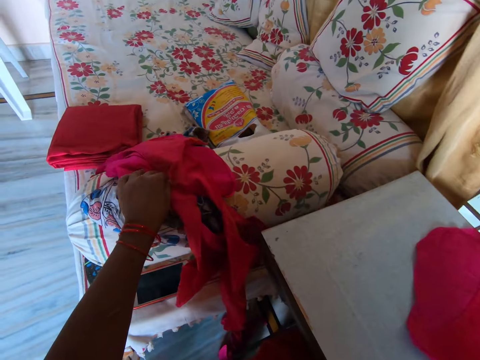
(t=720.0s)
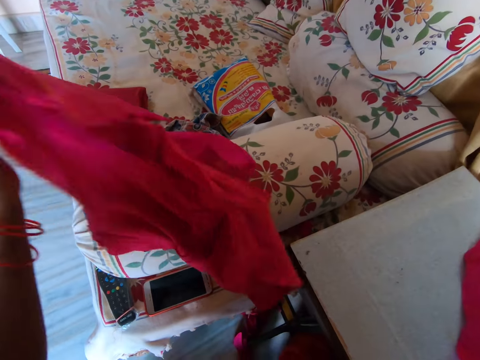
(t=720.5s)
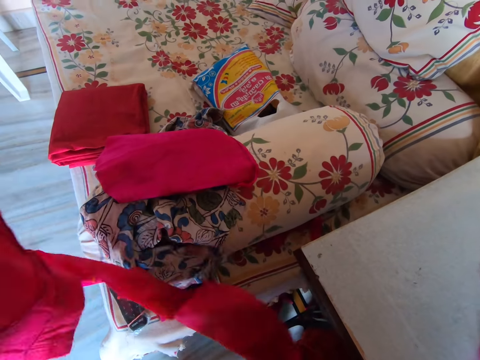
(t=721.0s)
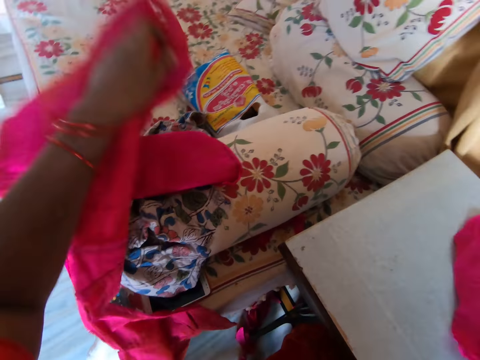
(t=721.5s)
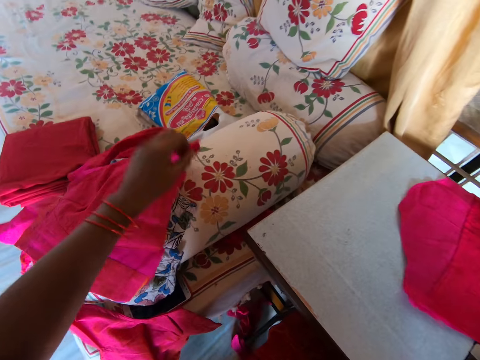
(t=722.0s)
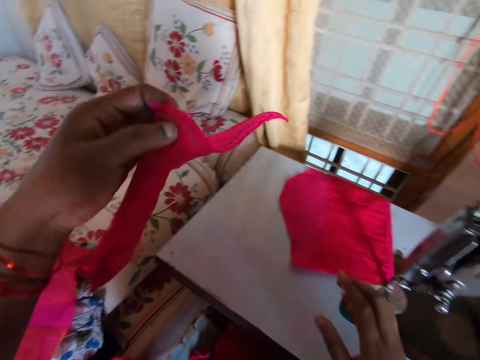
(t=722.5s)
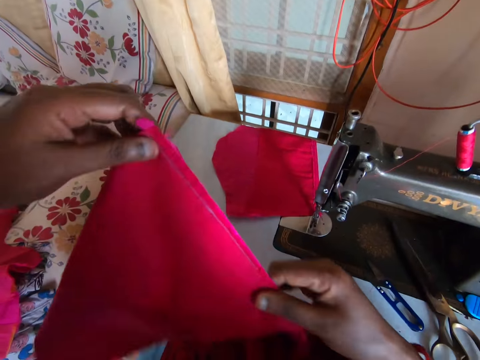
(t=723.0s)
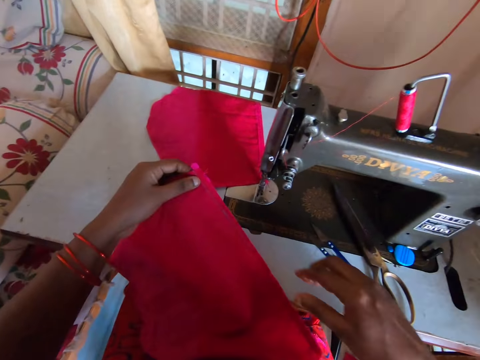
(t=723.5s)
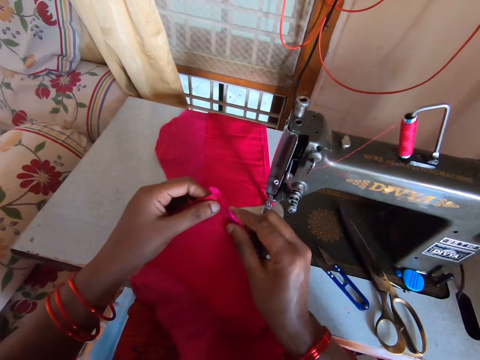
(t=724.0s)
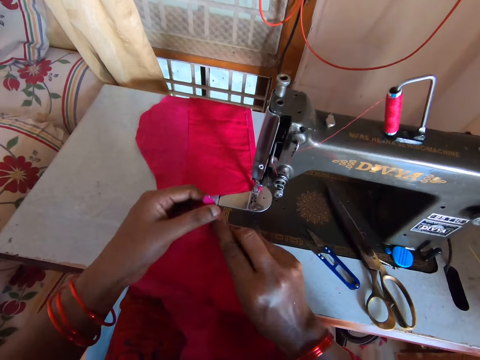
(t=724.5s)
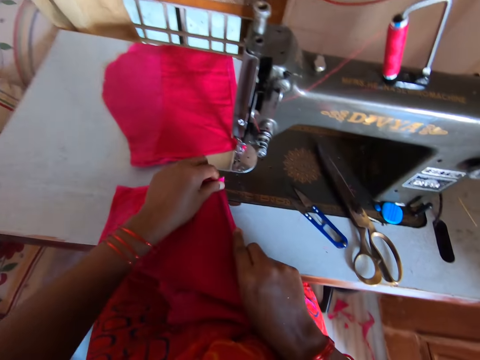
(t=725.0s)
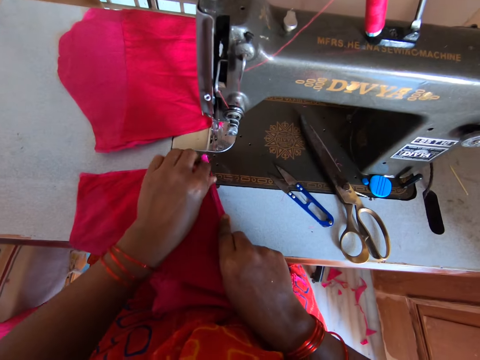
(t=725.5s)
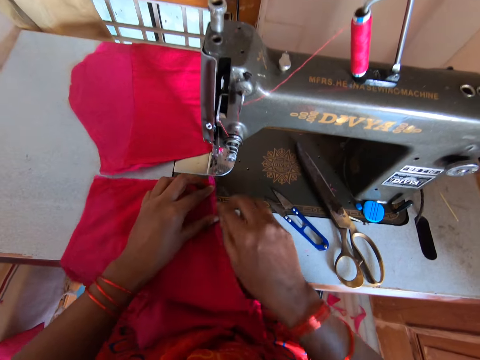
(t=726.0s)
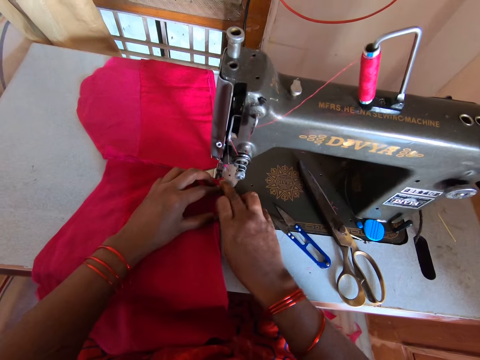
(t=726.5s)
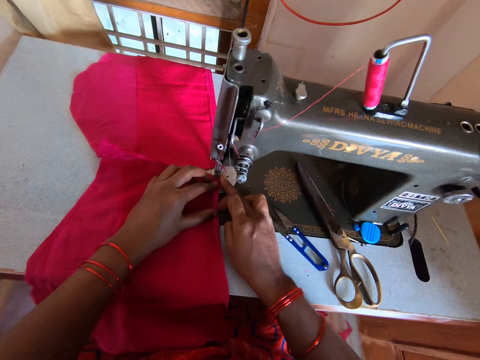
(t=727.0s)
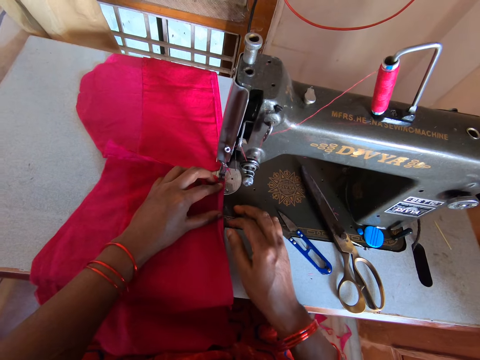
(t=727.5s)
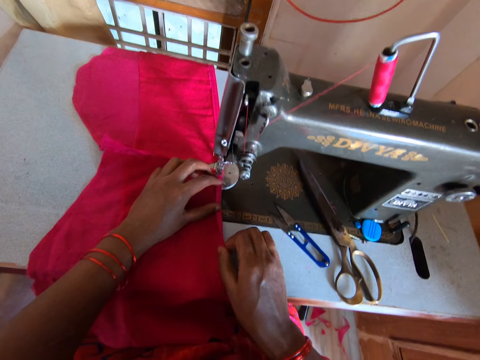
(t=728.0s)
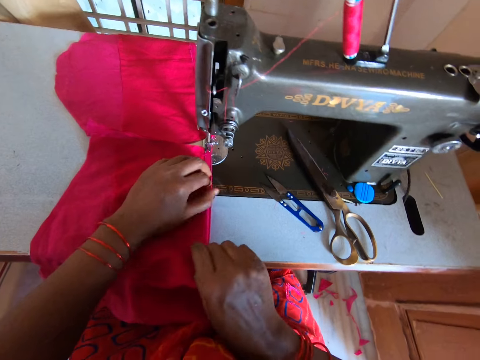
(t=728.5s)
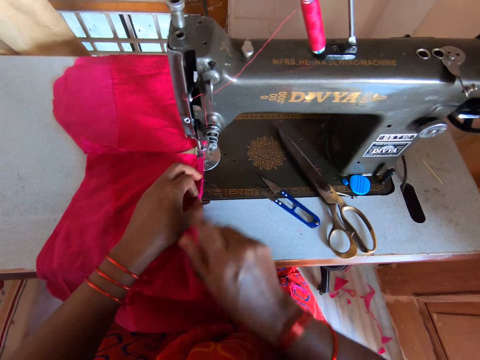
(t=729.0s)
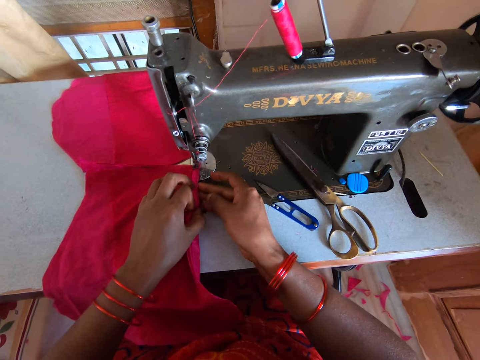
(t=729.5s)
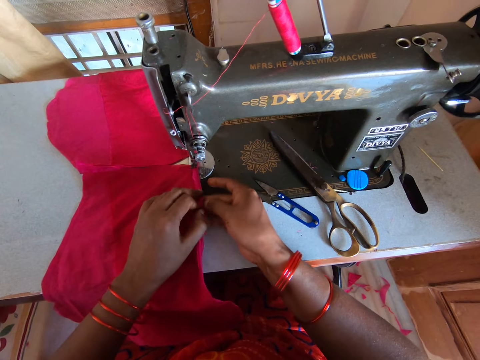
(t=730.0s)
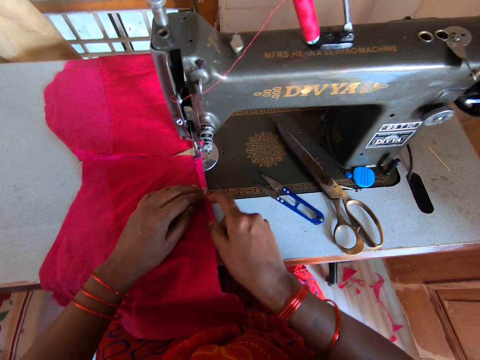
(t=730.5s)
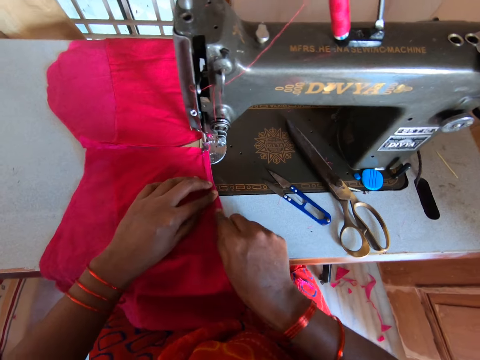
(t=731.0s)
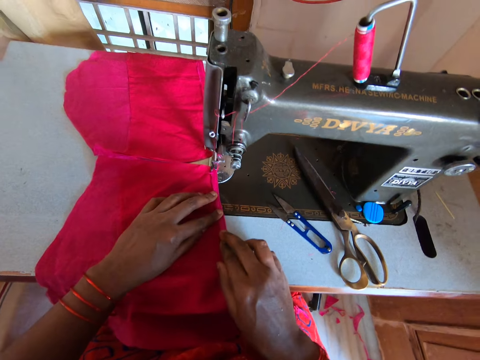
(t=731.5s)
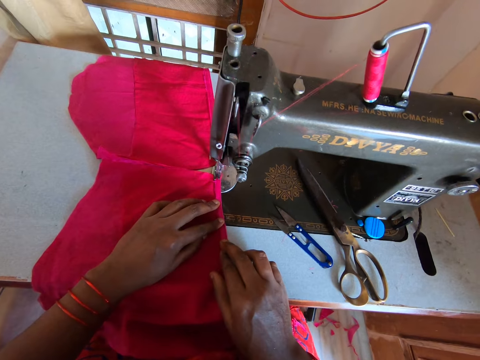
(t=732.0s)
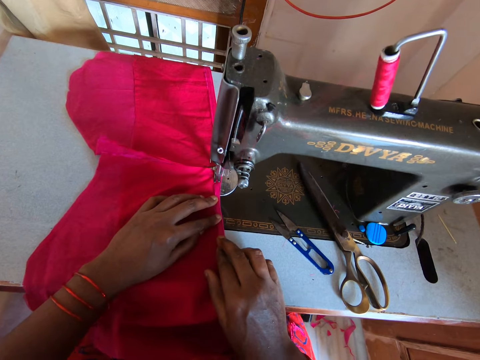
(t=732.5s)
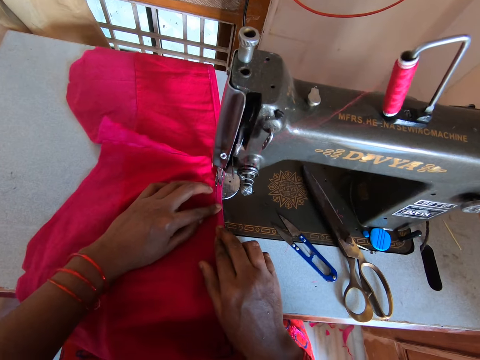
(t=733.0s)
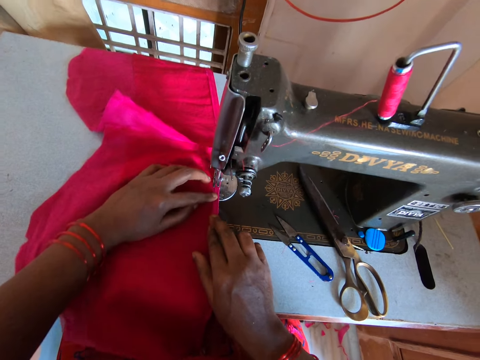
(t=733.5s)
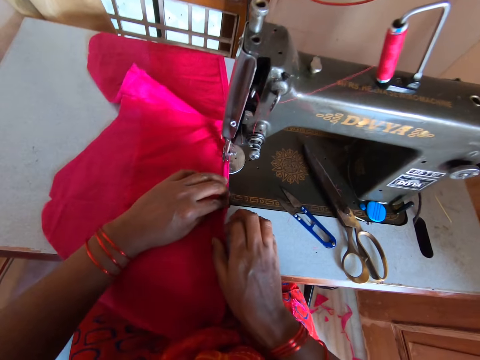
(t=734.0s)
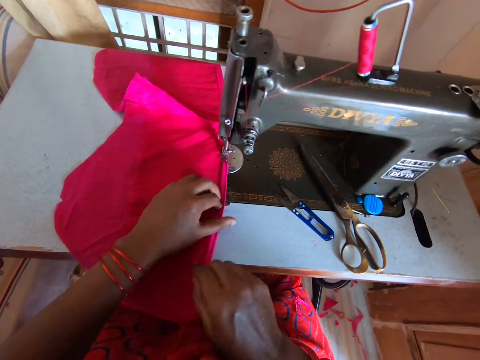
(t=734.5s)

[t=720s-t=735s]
The camera wearer picks a piece of cloth from the couch. They place the piece of cloth on the couch. They pick the piece of cloth from the couch. They adjust the material. They fold the piece of cloth. They place the piece of cloth on the sewing machine. They fold the piece of cloth. They sew the piece of cloth with the sewing machine.

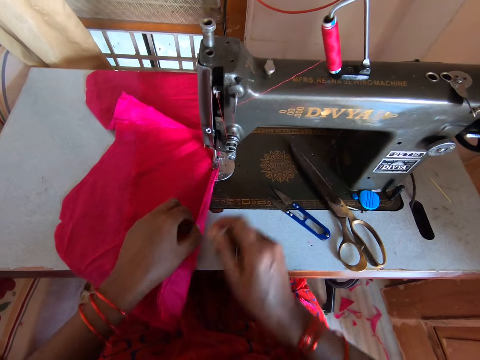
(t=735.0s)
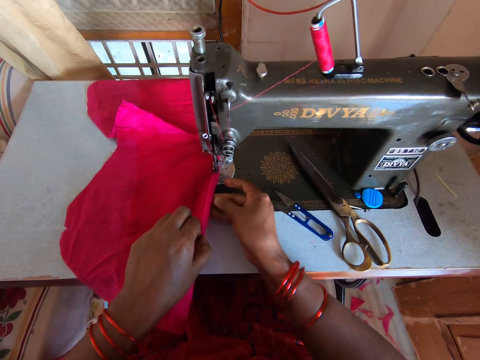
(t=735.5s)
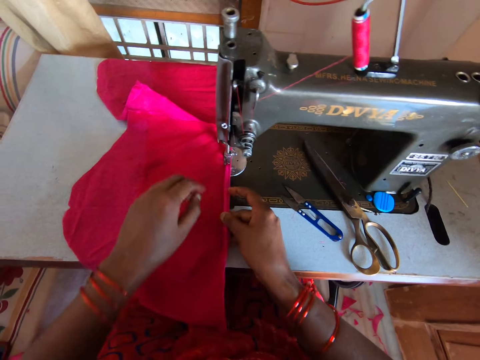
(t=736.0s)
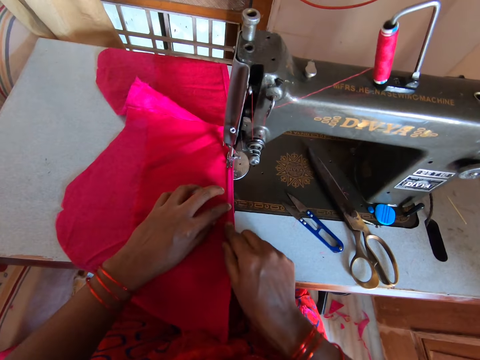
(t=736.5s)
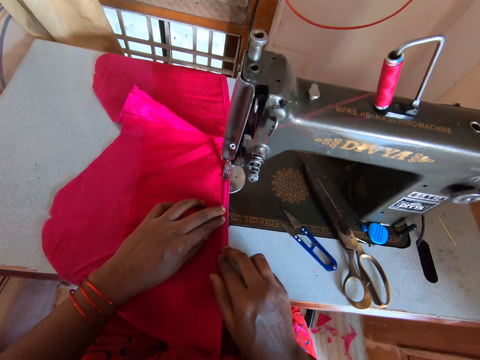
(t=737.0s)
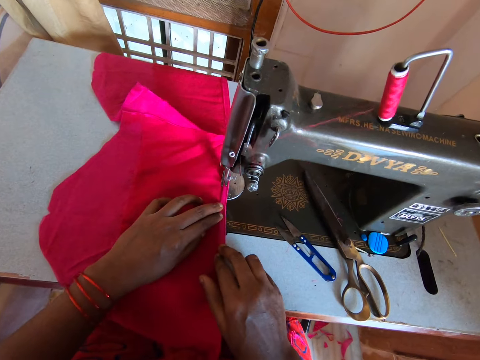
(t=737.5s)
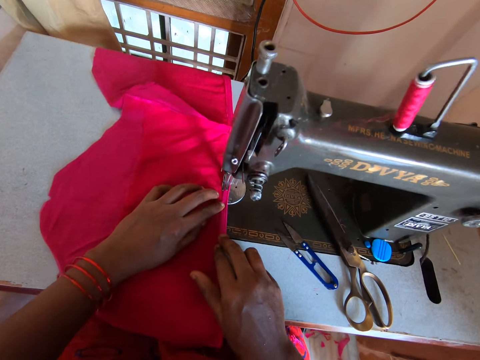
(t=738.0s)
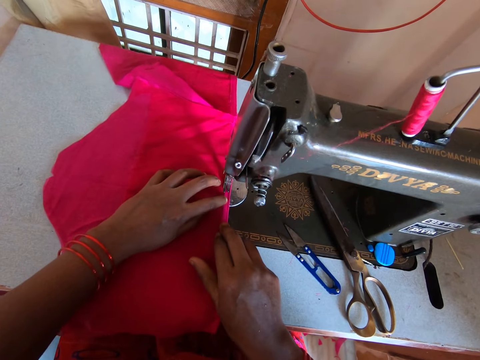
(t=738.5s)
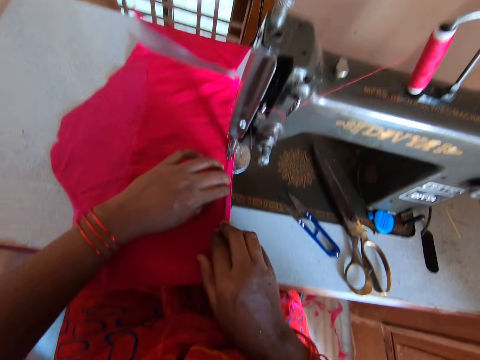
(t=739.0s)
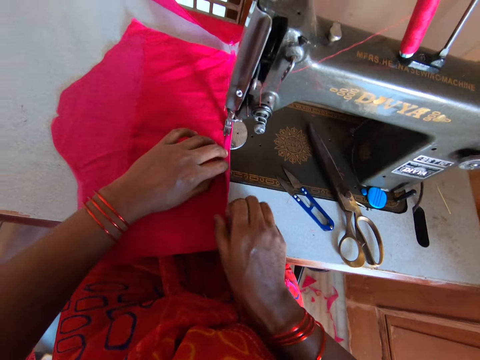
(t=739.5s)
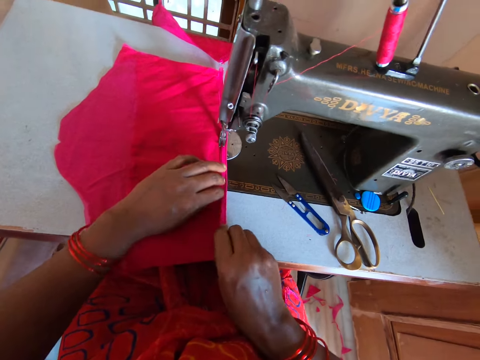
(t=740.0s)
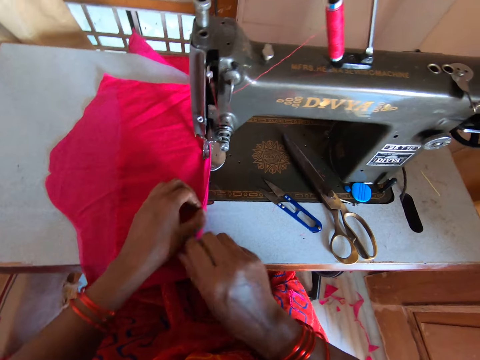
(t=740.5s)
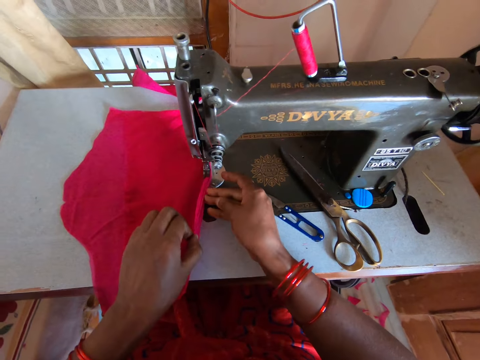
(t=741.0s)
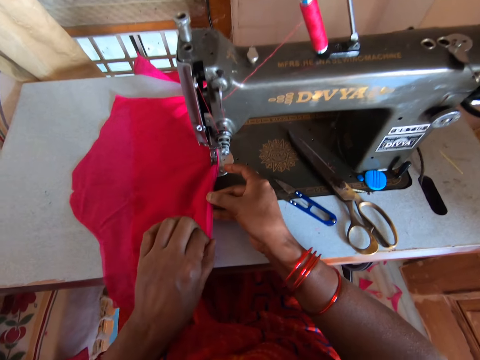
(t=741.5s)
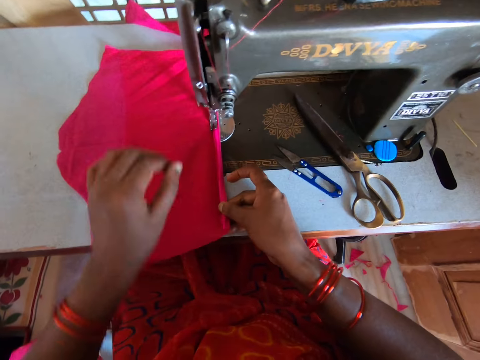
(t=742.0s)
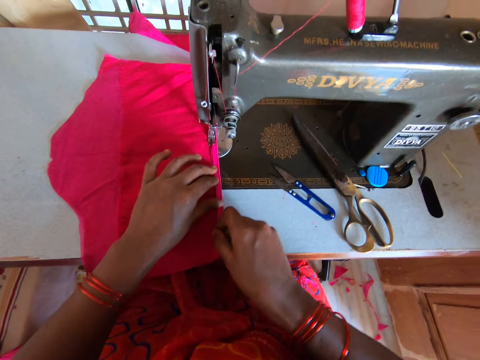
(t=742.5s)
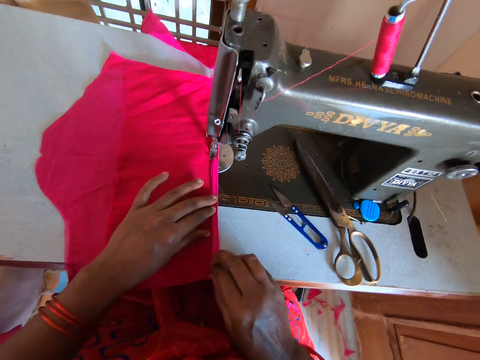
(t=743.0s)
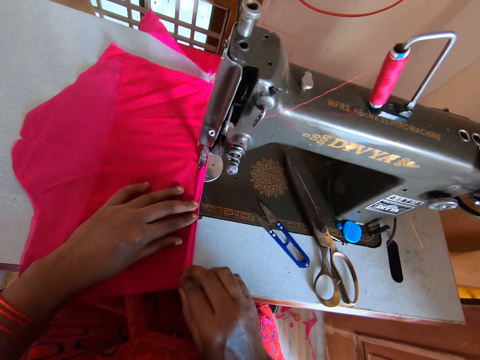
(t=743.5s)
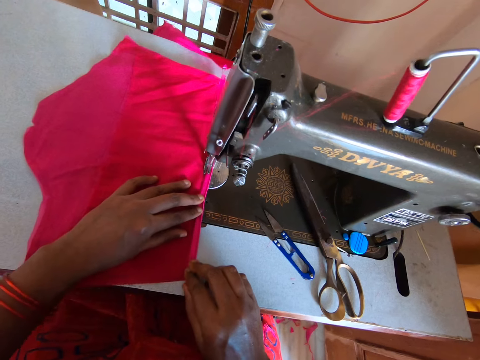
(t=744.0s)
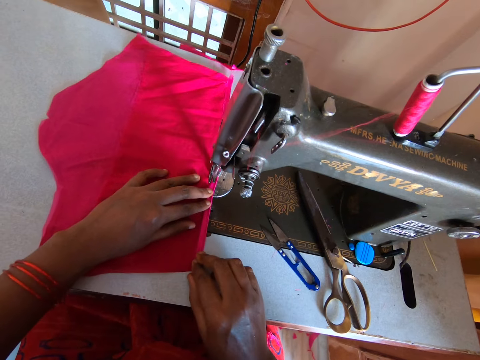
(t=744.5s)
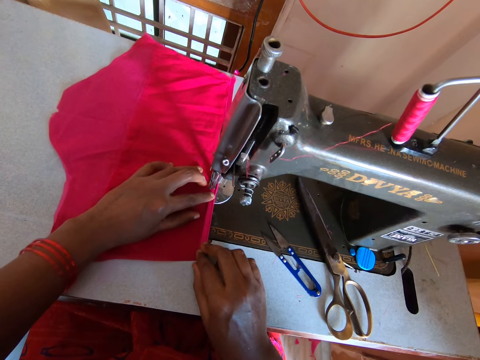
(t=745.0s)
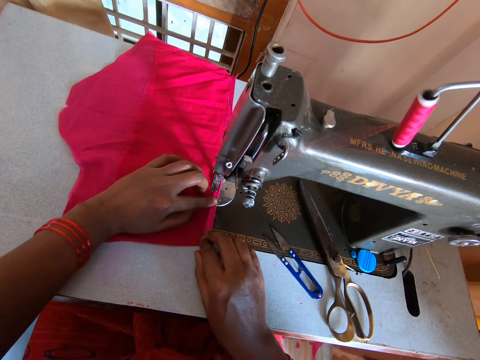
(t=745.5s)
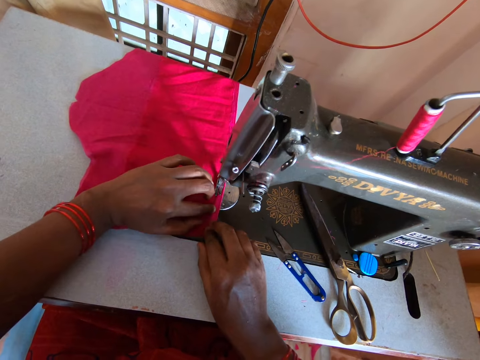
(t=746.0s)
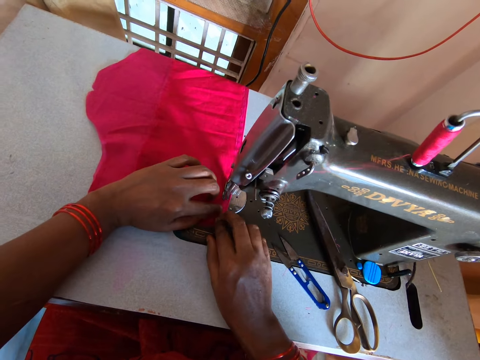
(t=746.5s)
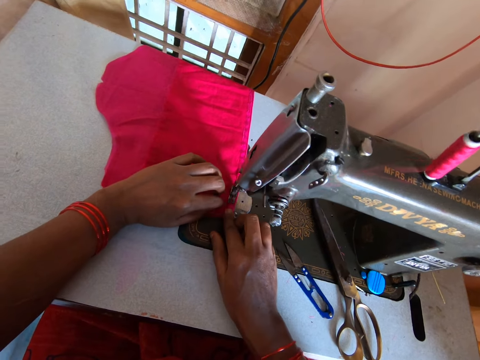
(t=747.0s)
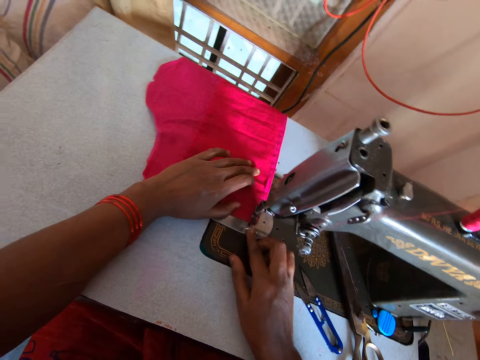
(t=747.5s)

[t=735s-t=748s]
The camera wearer folds the piece of cloth. They adjust the material. They sew the piece of cloth with the sewing machine. They fold the piece of cloth. They adjust the material. They sew the piece of cloth with the sewing machine.
